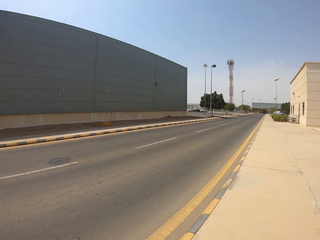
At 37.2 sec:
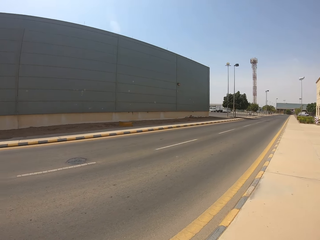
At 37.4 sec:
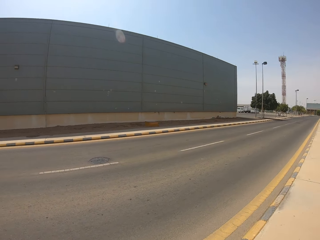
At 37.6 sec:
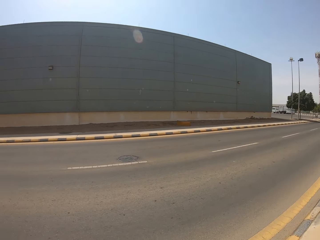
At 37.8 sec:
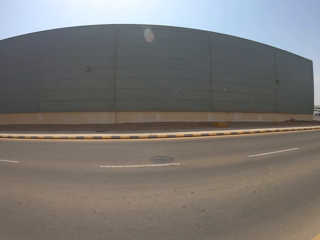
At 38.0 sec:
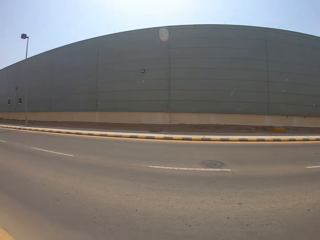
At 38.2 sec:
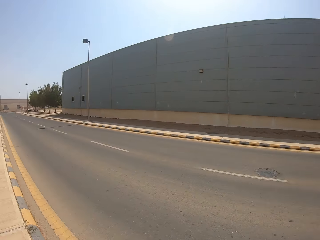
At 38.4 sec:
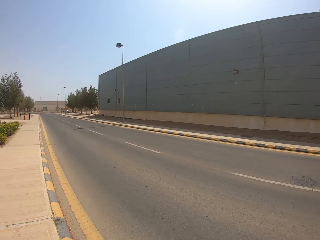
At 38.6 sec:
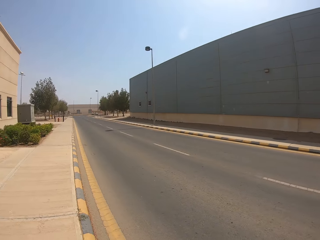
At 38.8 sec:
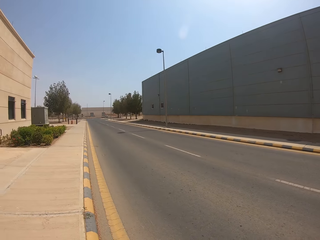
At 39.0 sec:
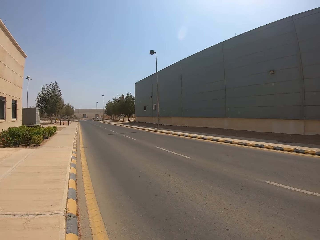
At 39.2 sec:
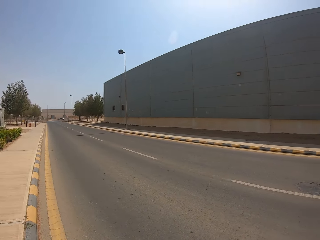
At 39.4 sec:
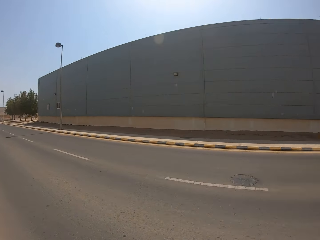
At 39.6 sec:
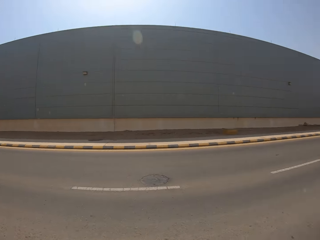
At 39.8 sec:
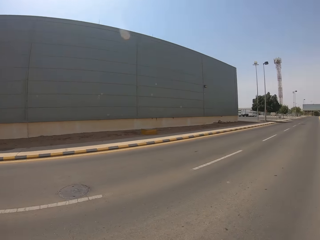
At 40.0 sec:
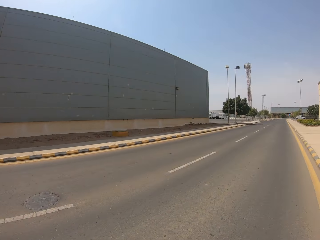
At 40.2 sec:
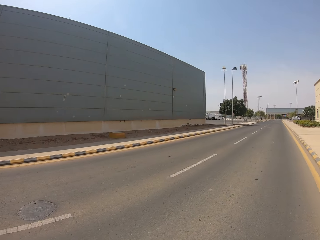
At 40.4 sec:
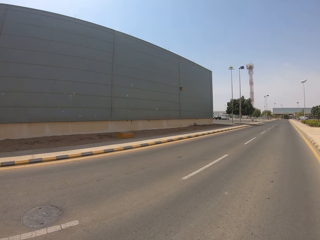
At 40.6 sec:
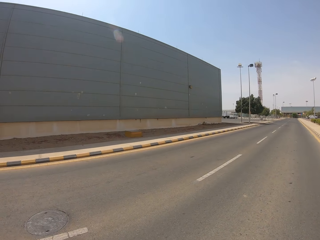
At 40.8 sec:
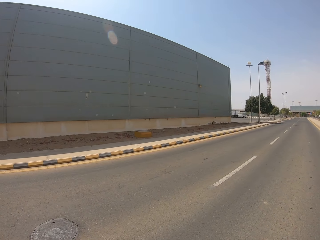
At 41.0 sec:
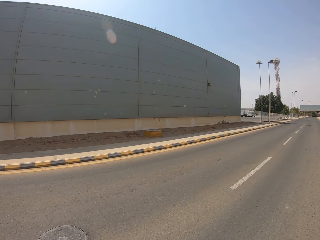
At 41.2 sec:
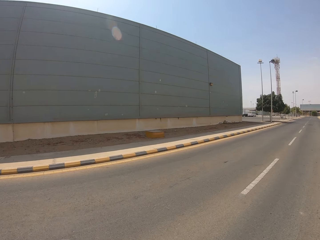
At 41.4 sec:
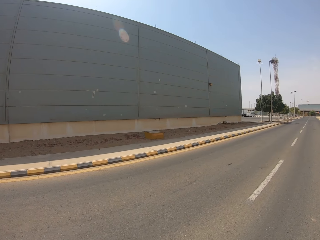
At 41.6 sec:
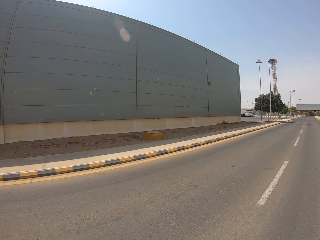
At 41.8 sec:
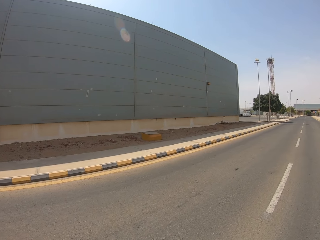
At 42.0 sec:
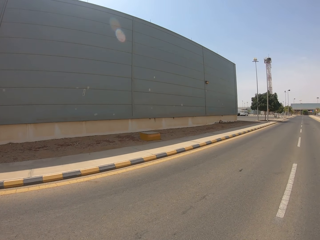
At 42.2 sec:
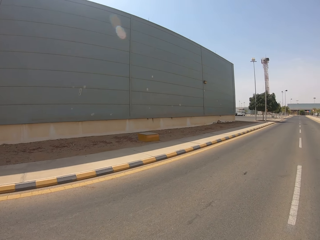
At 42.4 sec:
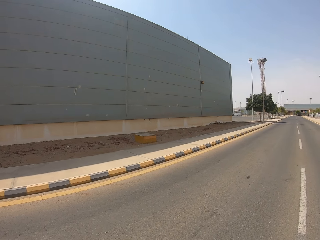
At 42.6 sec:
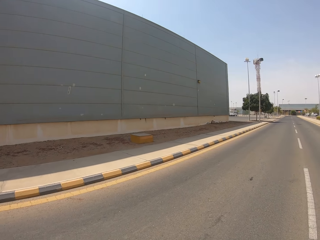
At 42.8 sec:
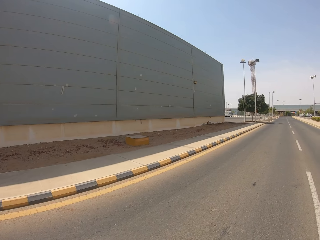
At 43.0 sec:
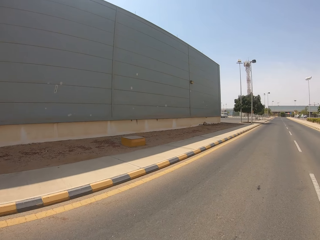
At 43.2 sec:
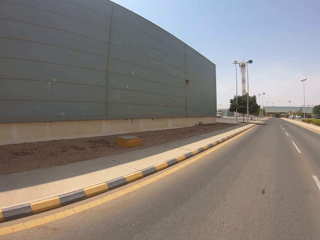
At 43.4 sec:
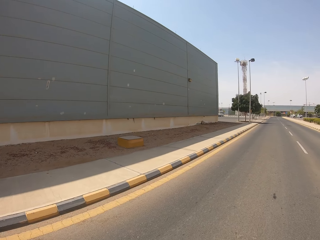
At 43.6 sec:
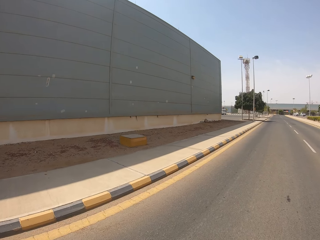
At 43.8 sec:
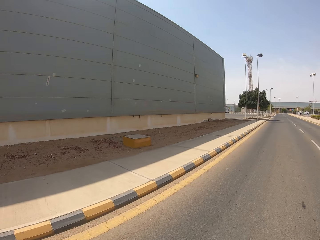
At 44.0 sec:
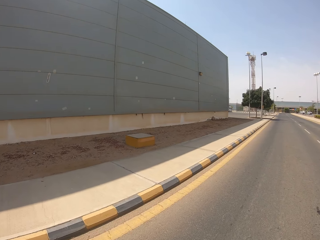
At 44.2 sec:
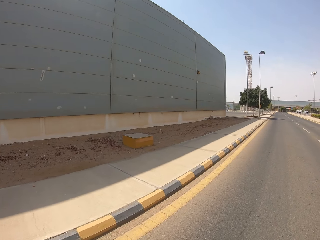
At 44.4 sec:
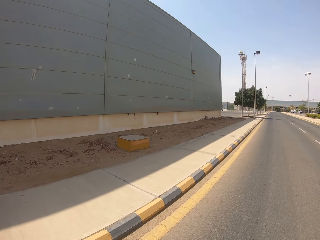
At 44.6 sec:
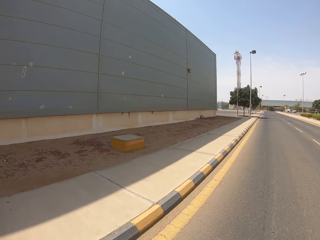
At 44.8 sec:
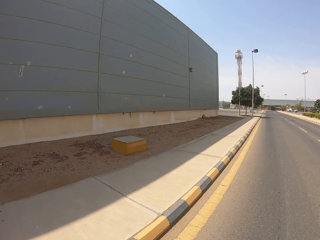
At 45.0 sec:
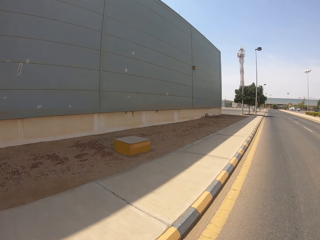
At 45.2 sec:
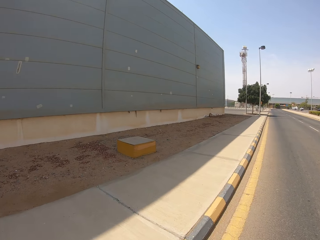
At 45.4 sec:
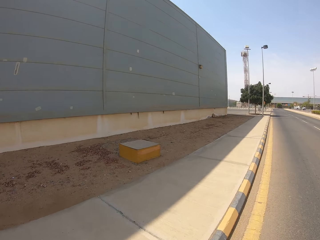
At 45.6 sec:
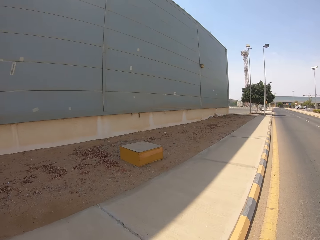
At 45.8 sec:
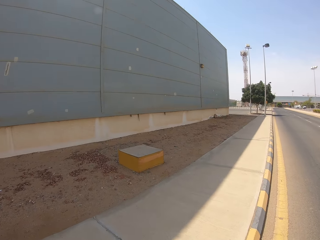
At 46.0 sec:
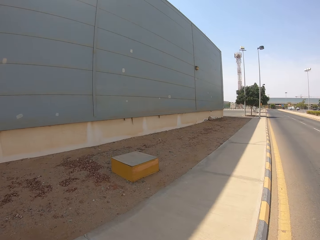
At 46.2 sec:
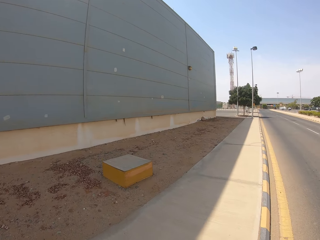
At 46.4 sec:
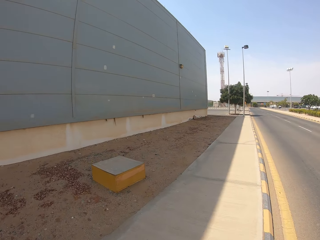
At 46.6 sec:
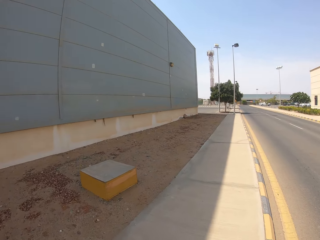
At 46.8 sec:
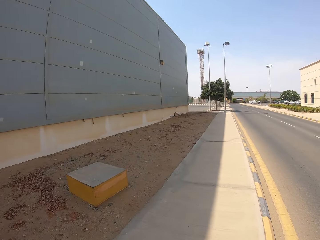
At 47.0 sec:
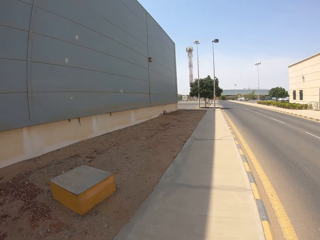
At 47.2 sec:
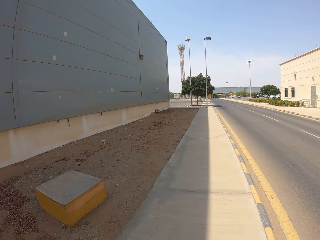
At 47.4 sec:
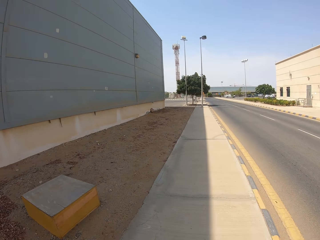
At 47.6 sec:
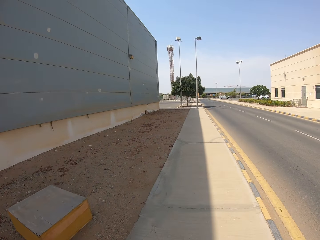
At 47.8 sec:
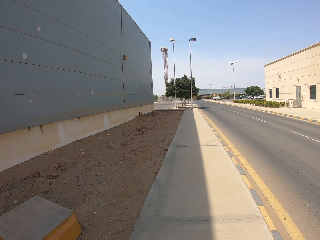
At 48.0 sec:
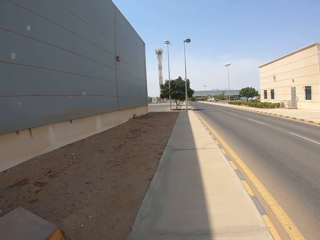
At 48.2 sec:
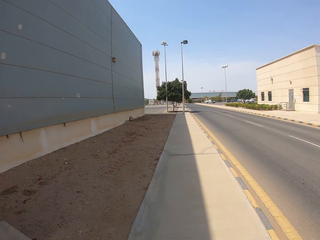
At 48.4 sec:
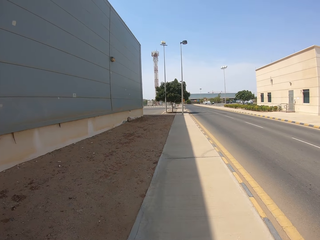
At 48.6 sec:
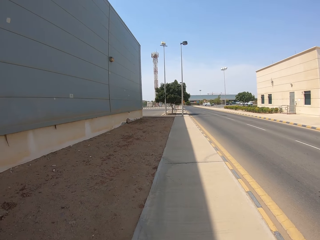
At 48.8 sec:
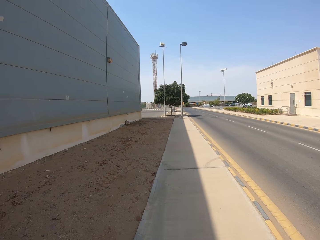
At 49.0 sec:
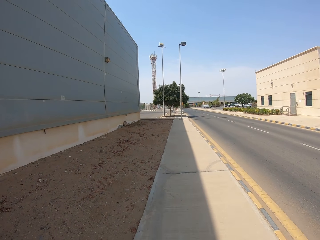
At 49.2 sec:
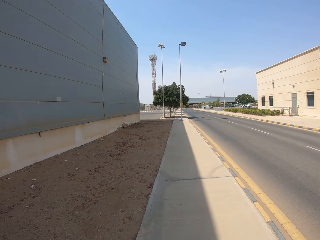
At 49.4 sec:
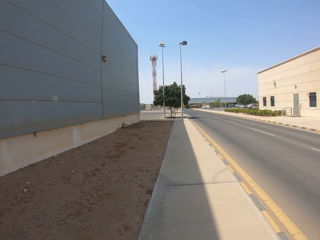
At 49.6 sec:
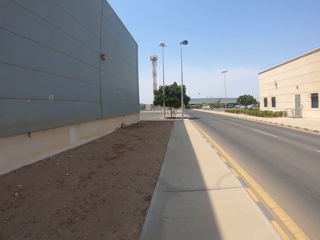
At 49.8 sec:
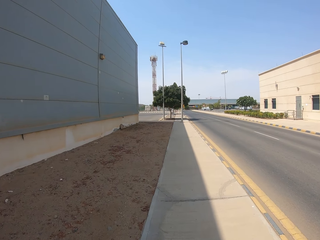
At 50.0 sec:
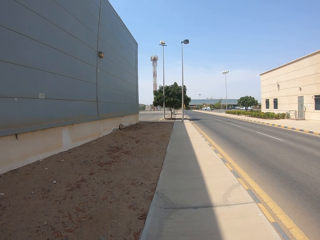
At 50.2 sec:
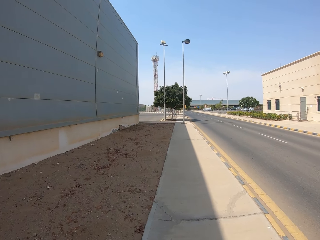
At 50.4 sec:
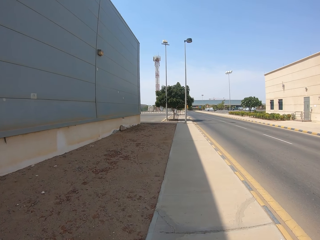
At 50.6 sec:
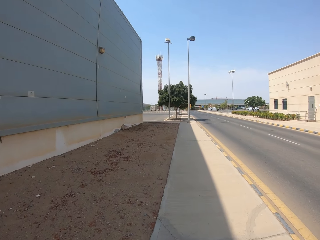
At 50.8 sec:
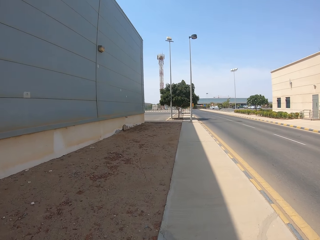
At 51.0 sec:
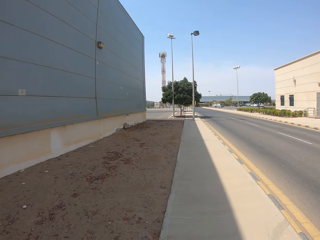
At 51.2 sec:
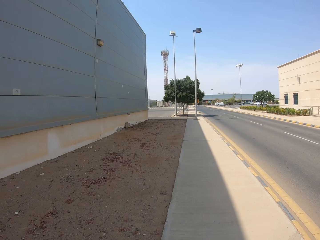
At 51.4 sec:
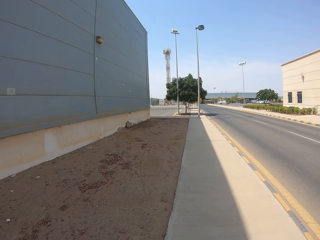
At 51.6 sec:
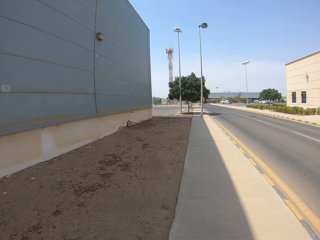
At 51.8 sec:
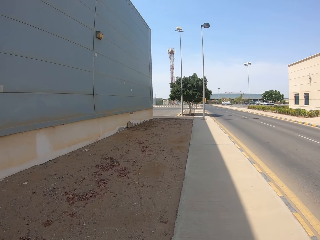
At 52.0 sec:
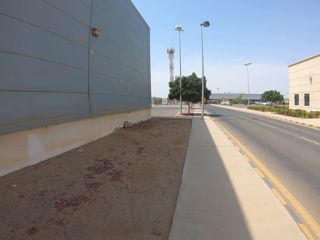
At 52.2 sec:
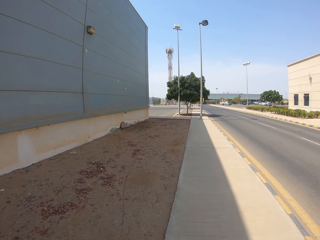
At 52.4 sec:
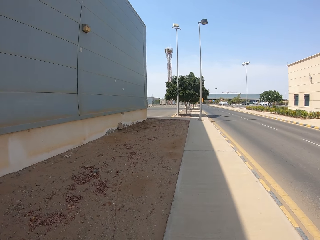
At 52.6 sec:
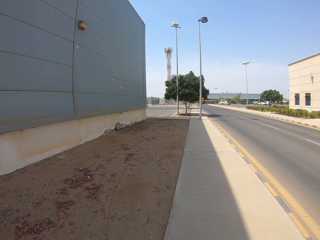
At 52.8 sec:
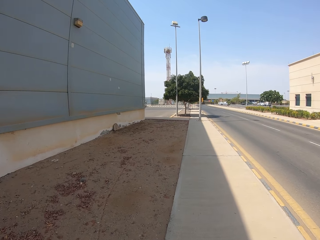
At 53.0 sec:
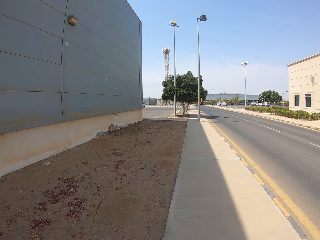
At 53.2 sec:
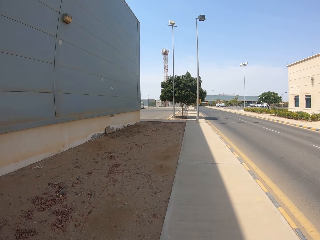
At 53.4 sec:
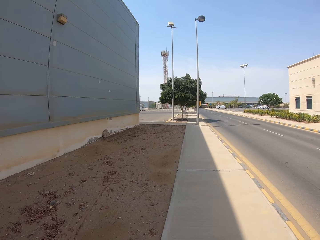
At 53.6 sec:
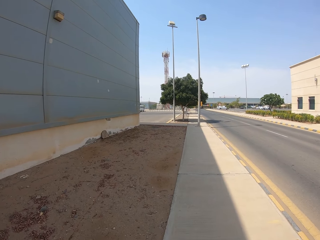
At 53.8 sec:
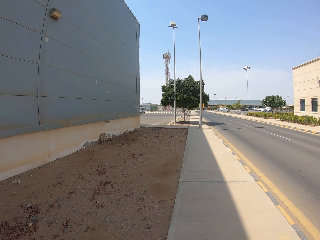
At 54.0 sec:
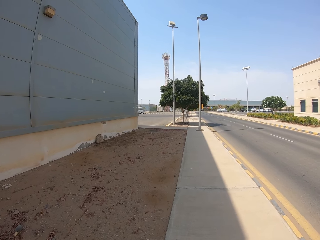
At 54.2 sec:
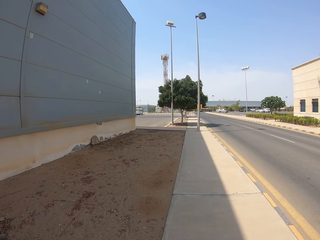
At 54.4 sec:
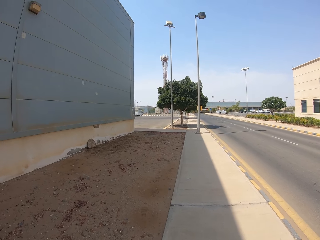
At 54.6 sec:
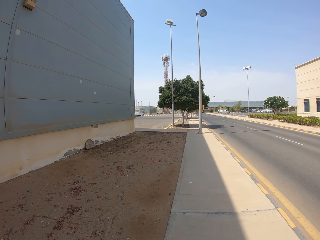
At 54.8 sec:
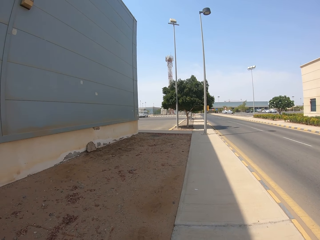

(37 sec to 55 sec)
The camera wearer looks on the road. They cross the road. They walk on the walkway.

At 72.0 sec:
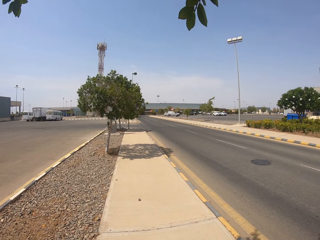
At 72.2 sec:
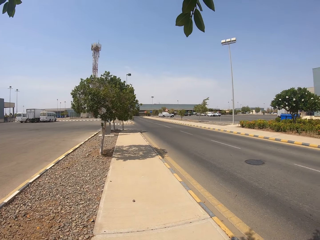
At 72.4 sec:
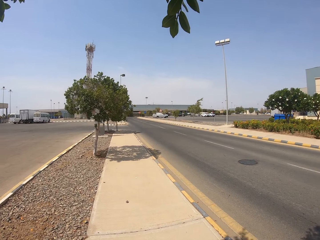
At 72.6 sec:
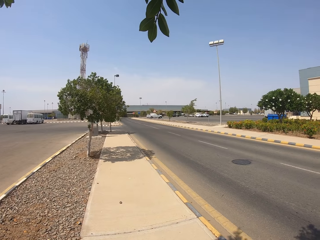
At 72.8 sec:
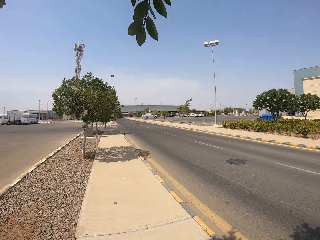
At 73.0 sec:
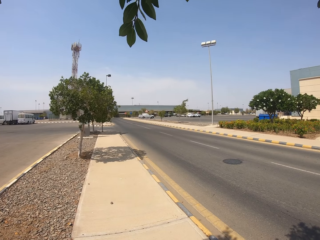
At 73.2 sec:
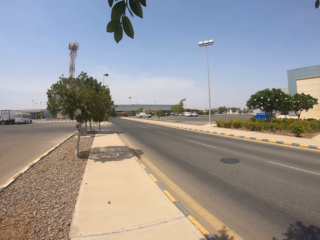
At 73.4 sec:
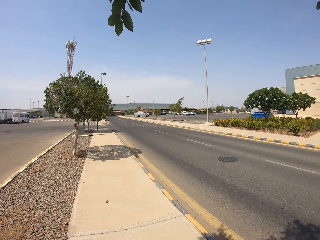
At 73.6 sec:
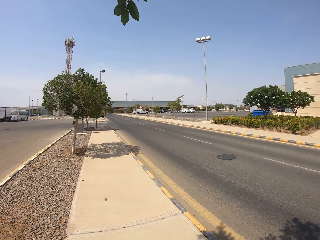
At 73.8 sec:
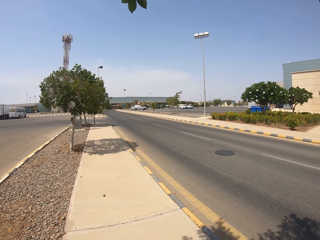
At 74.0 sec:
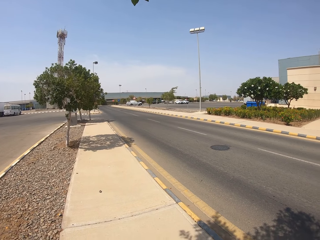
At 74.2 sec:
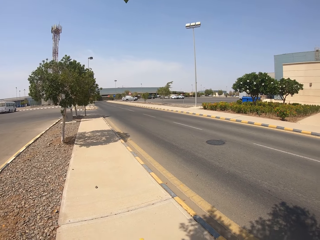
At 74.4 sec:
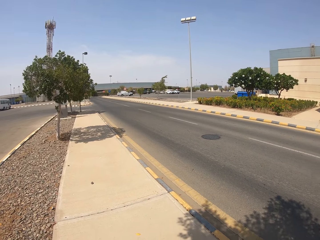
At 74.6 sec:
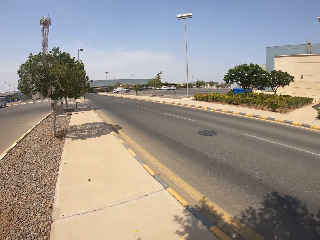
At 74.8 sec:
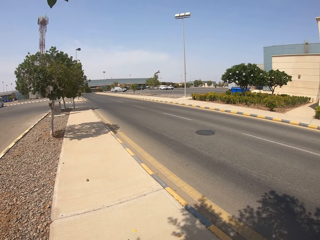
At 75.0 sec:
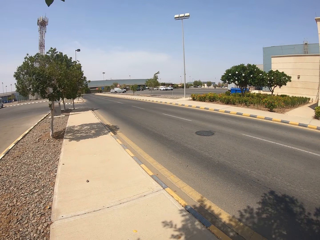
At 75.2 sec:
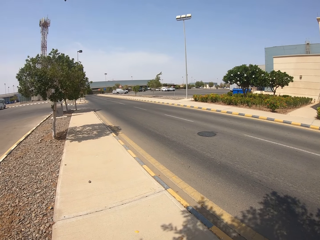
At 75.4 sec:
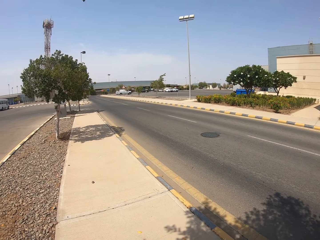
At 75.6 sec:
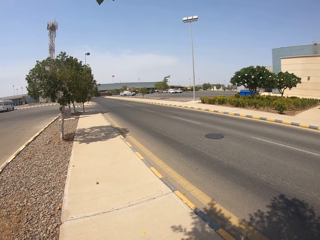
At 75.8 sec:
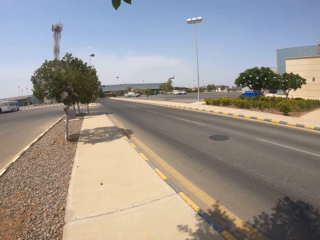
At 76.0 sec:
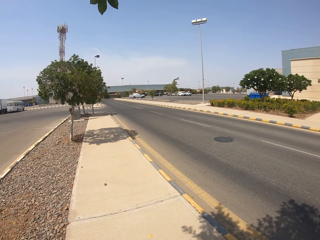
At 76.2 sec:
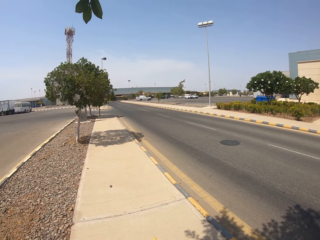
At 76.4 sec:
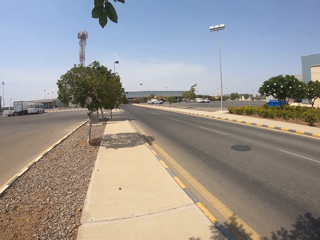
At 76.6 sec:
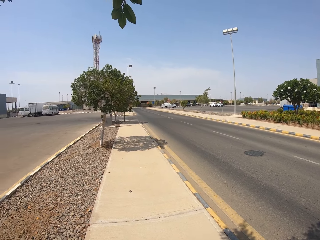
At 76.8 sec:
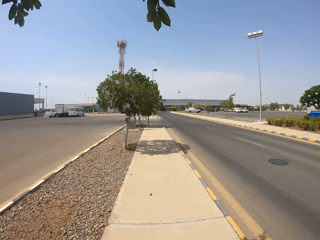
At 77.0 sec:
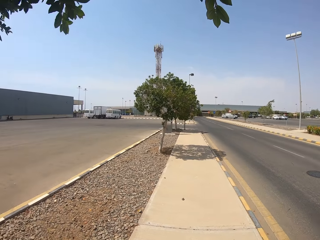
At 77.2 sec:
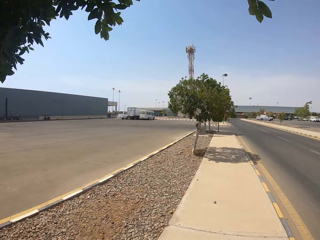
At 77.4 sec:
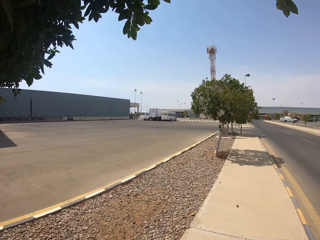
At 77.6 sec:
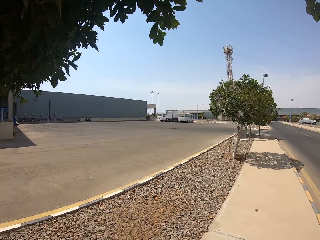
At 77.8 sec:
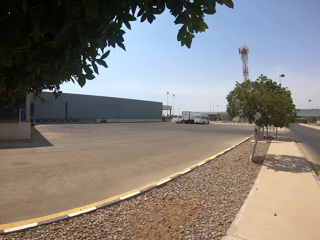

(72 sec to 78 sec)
The camera wearer stands on the walkway.
